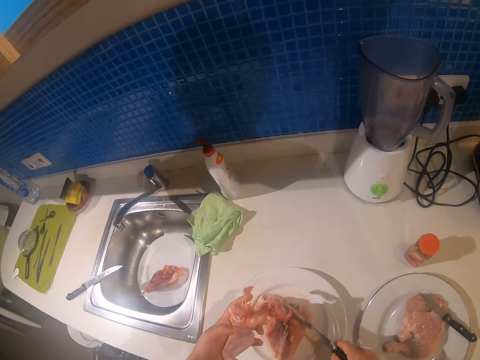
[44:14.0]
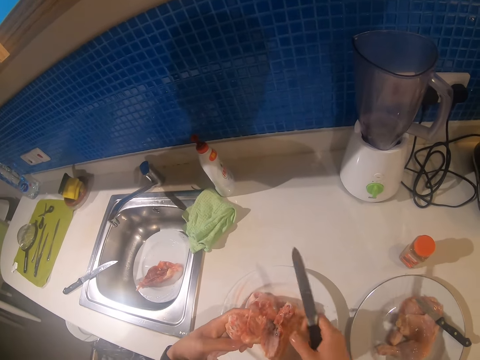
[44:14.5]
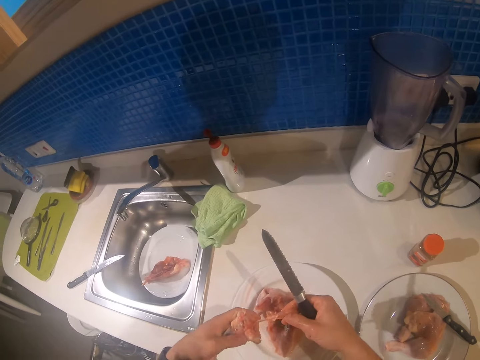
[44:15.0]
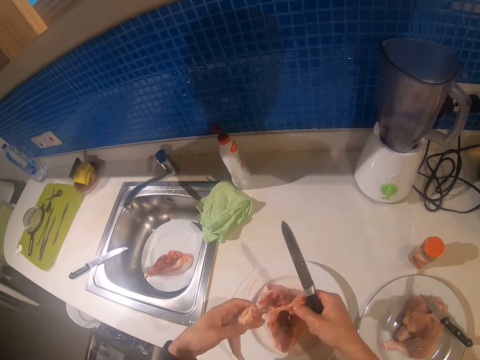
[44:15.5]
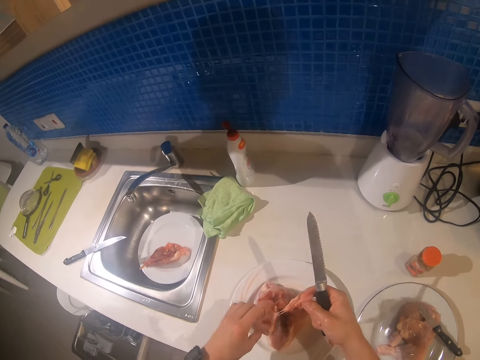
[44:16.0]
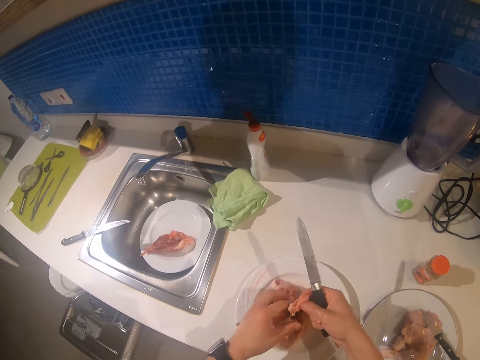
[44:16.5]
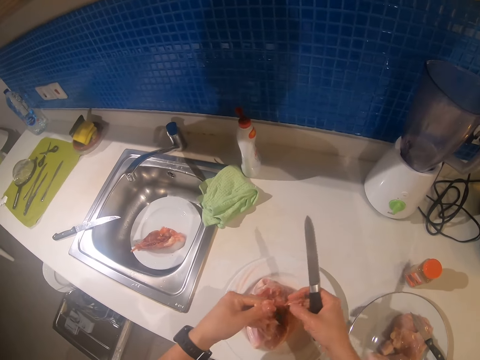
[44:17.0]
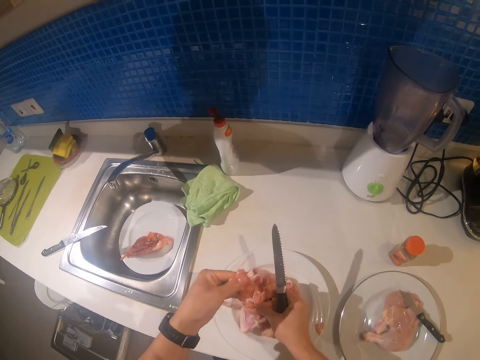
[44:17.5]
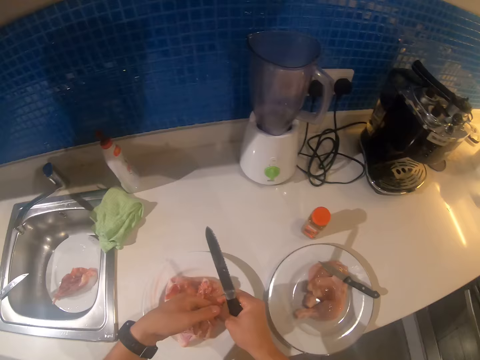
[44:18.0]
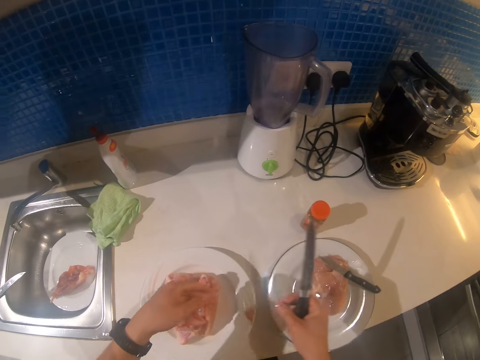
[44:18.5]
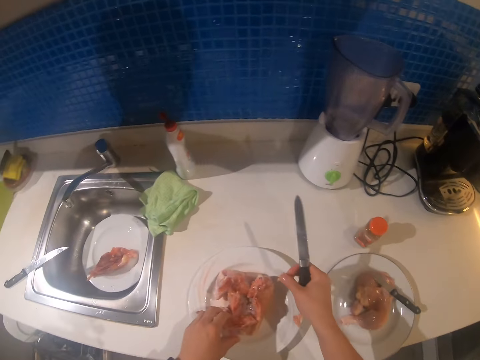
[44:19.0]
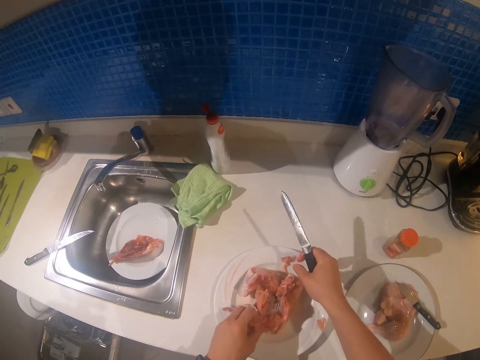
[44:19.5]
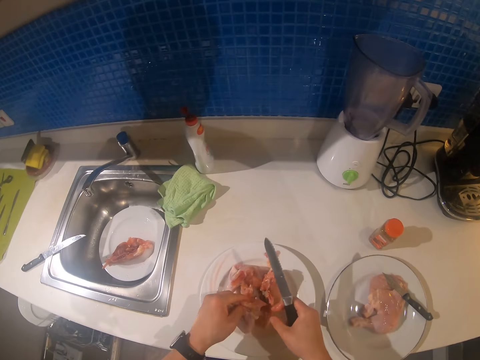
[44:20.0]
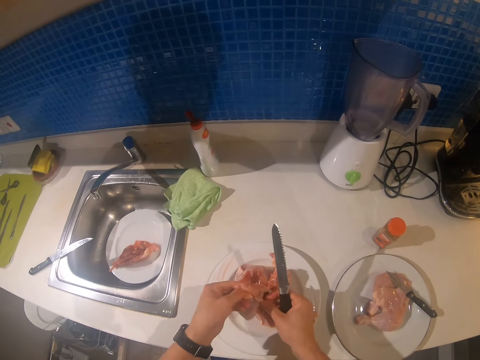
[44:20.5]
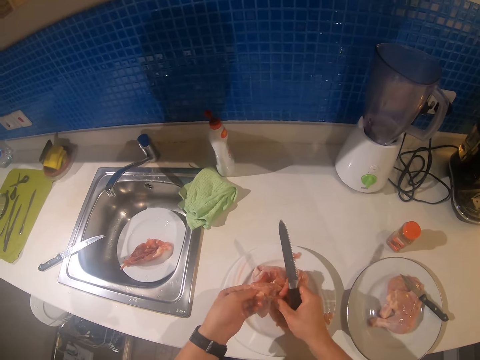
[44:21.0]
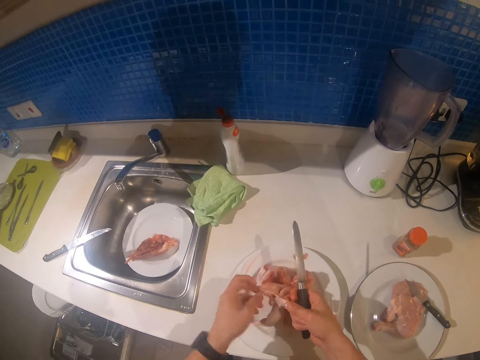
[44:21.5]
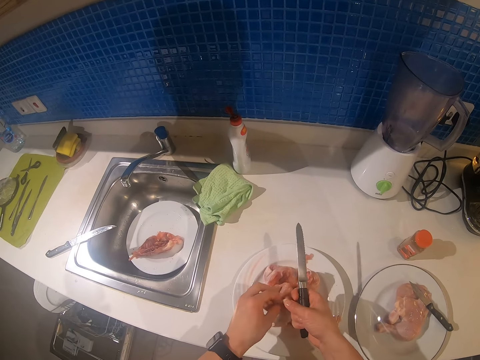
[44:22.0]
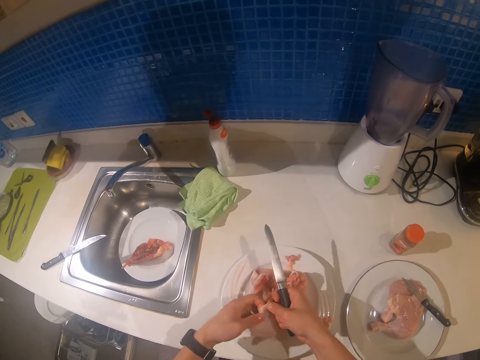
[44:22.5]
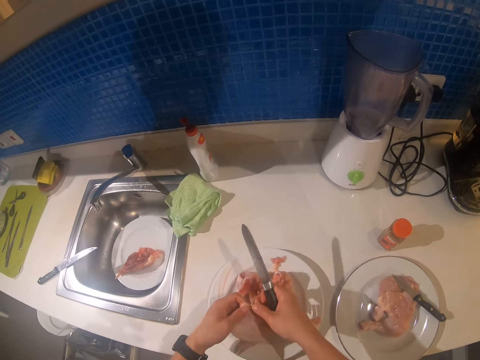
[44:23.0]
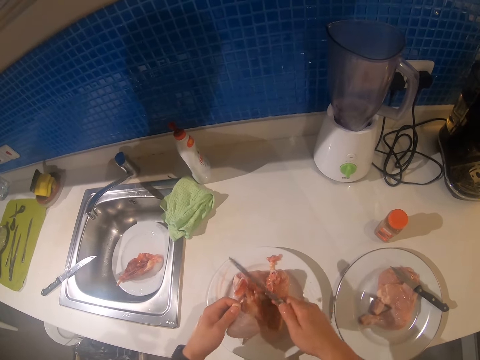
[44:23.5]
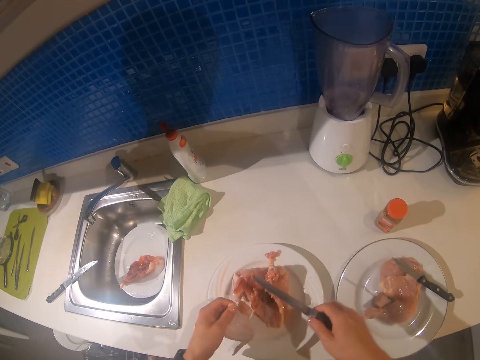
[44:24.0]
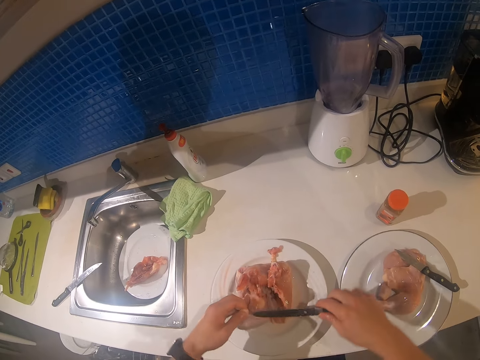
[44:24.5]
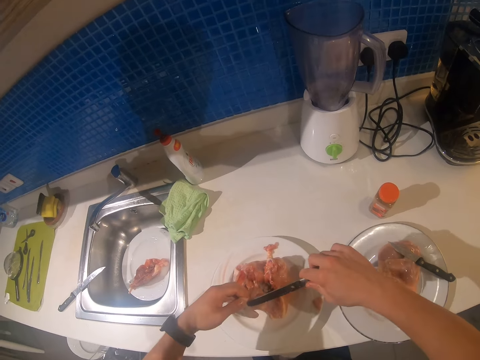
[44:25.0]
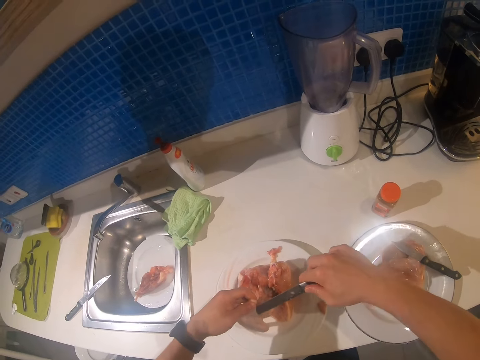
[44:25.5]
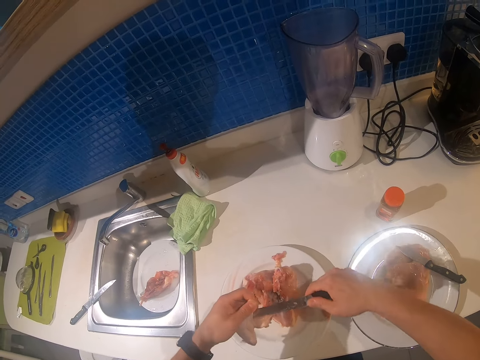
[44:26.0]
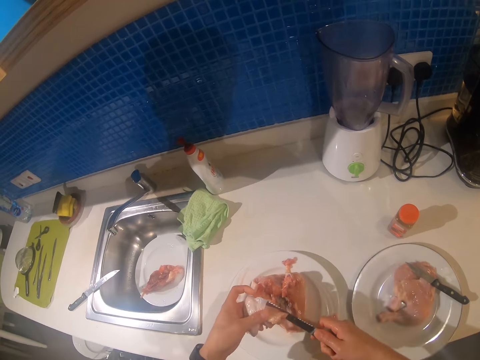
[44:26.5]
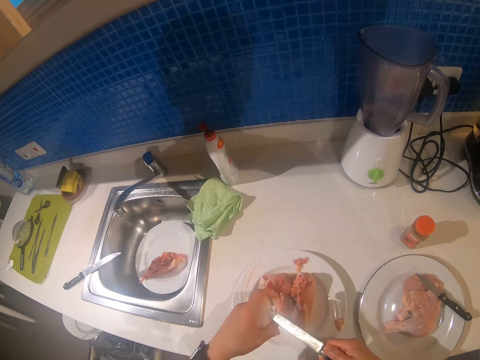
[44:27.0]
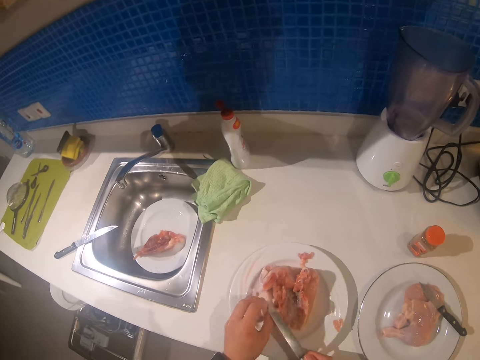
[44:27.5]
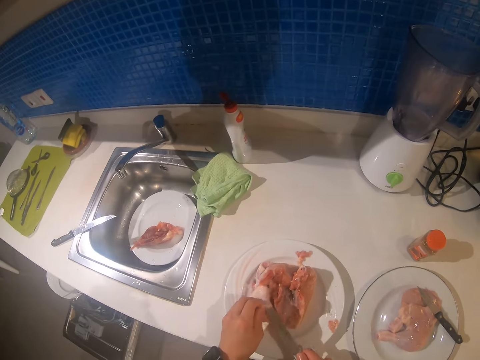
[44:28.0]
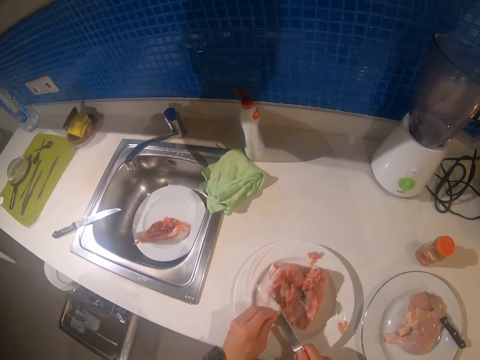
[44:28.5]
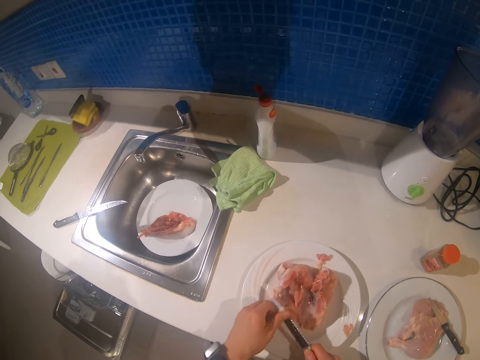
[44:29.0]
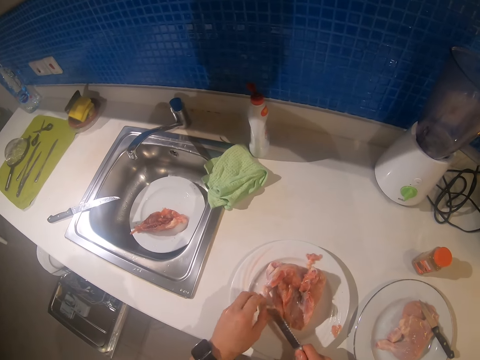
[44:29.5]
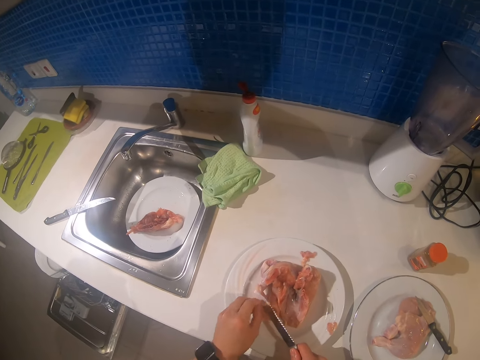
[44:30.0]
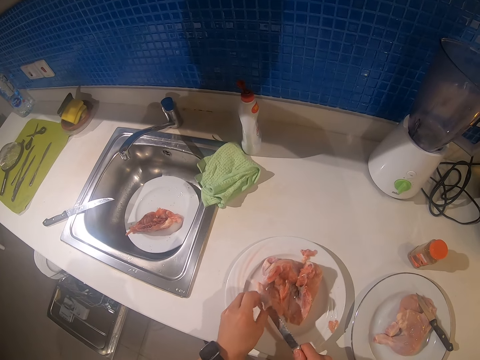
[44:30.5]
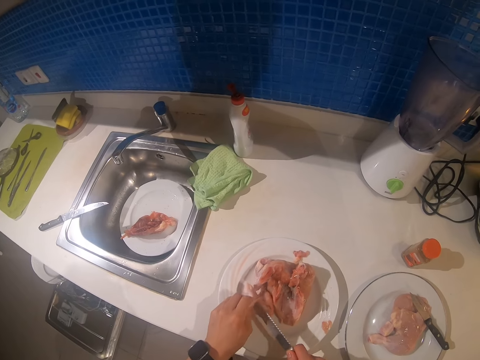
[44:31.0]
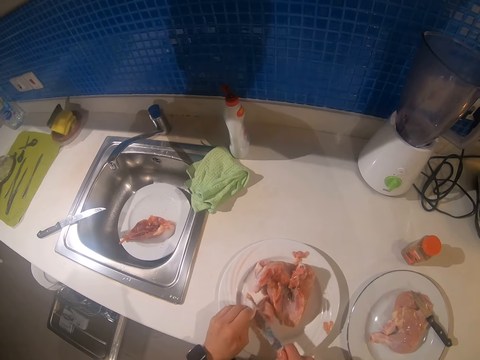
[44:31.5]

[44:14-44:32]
The camera wearer looks at the piece of chicken. They cut a small piece of the chicken. They put the small piece on the plate. They hold a piece of chicken. They cut the chicken.

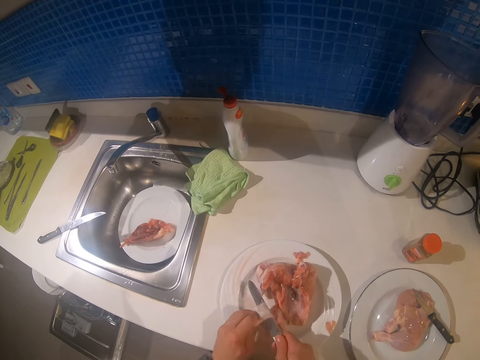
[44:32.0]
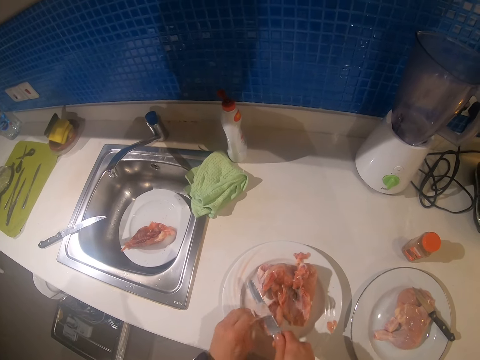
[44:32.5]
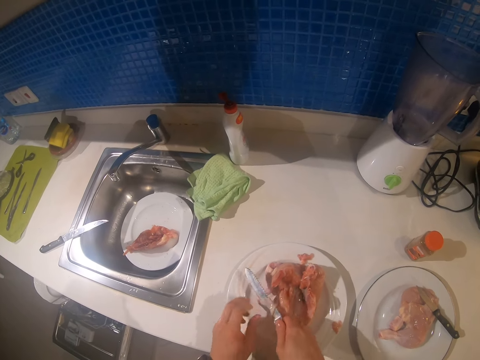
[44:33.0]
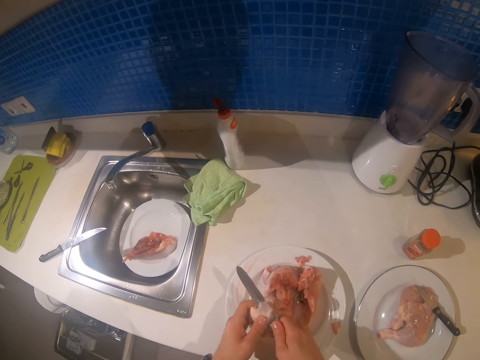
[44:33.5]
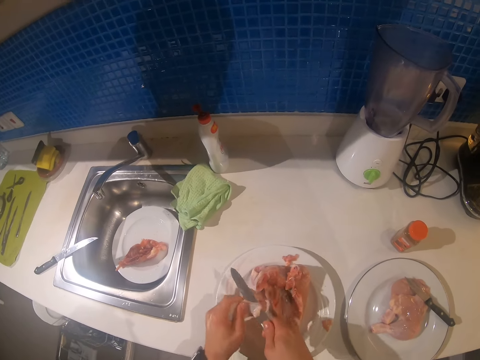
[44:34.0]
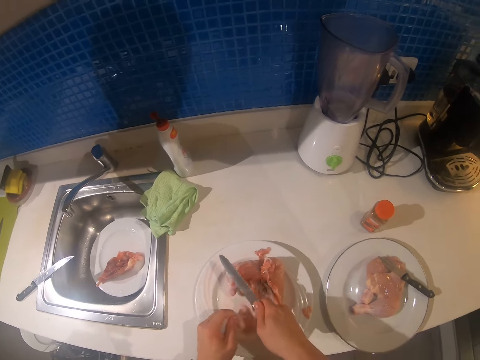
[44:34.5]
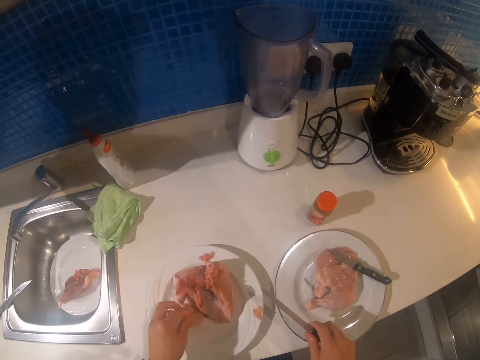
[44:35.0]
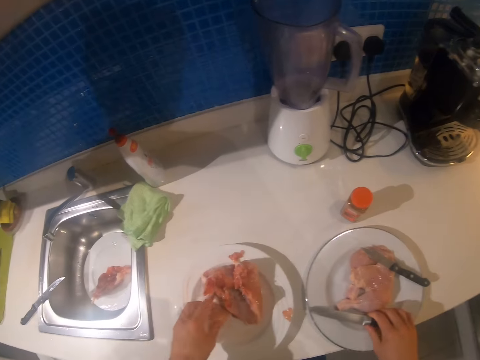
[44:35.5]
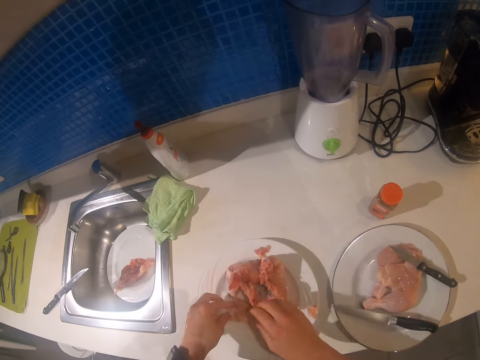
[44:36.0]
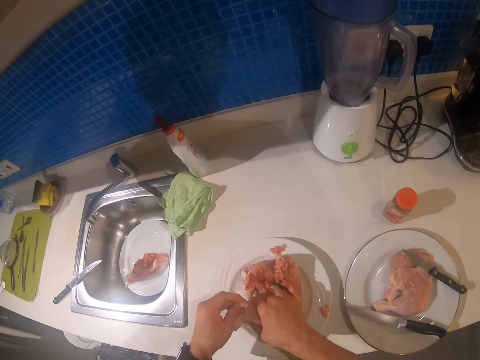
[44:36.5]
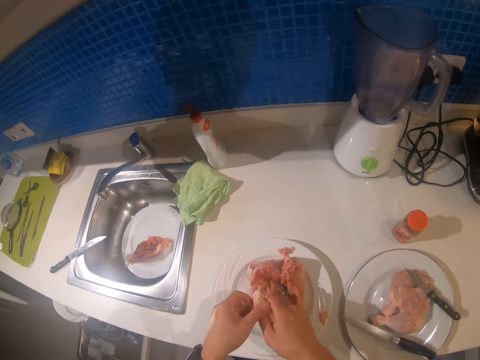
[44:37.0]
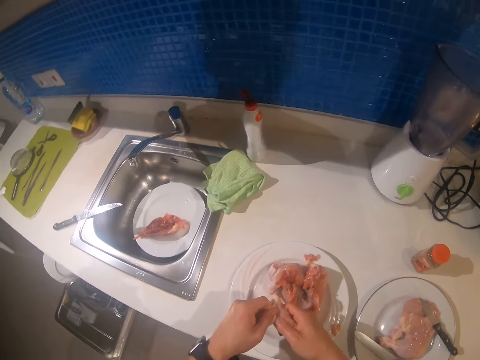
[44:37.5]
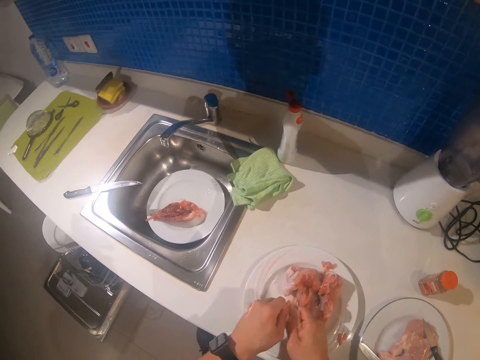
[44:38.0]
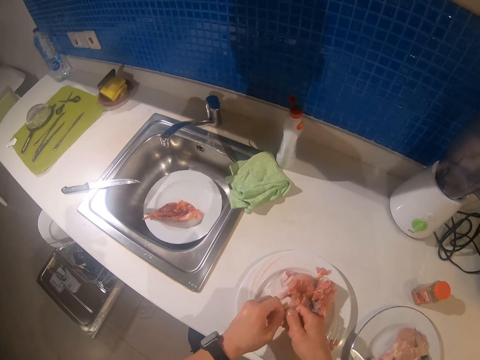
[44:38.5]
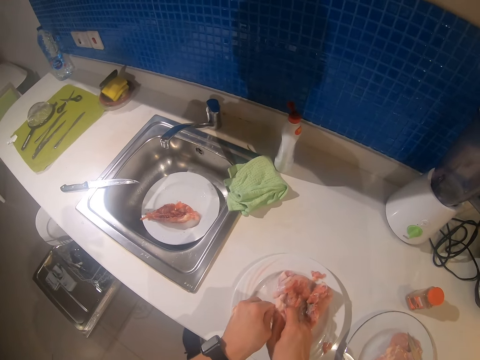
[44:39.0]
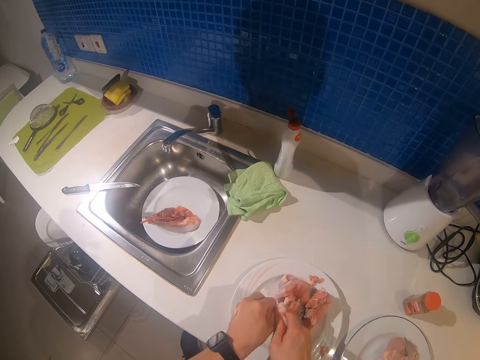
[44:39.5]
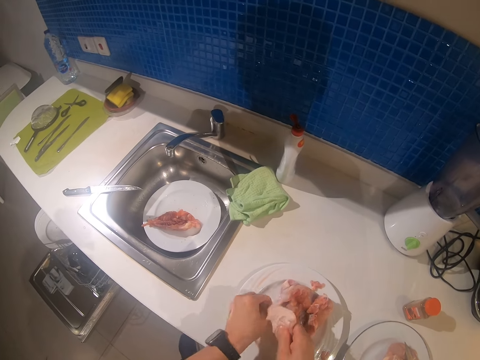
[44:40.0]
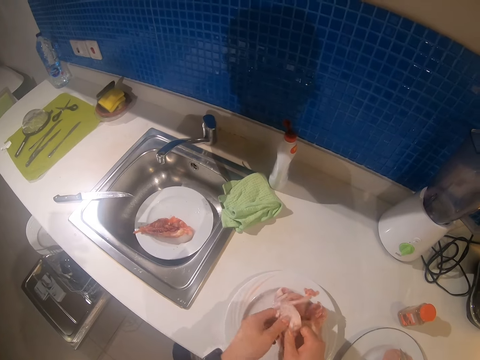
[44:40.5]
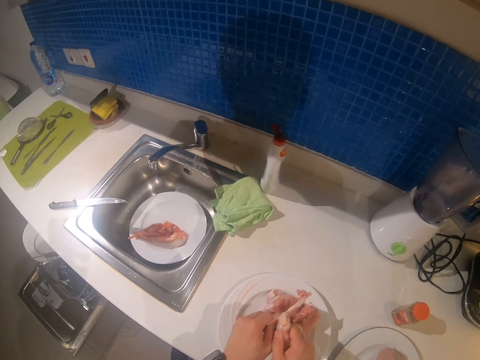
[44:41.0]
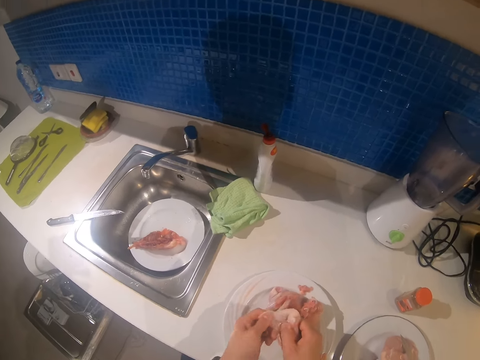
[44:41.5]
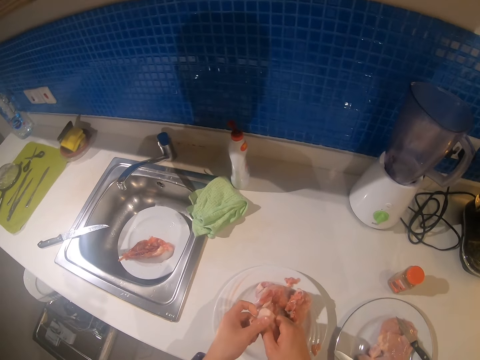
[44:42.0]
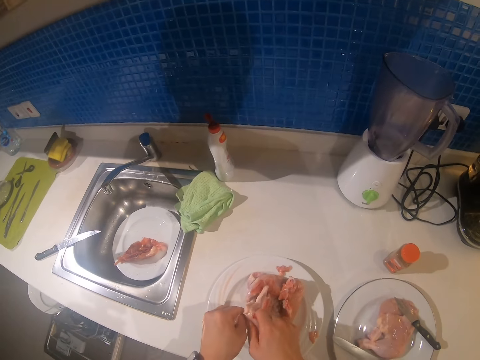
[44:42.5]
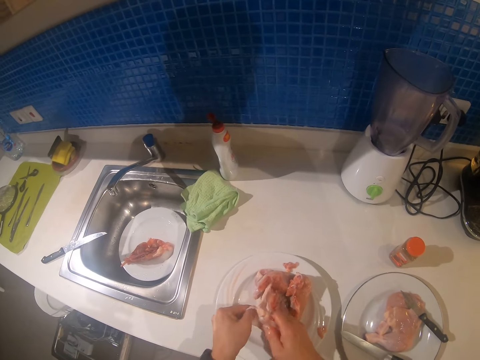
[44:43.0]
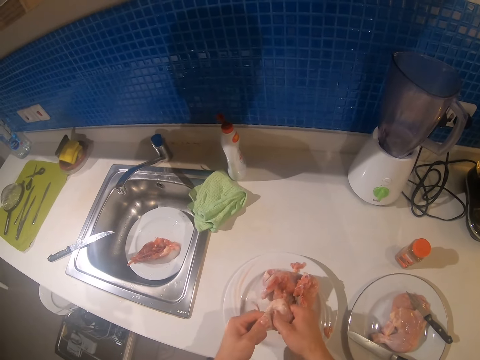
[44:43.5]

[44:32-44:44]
The camera wearer puts the knife on the plate. They remove the chicken skin.
